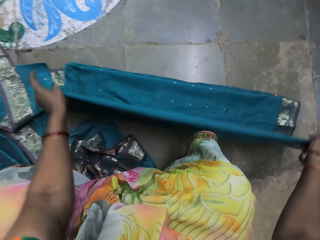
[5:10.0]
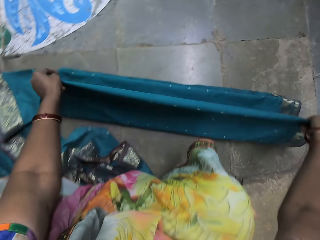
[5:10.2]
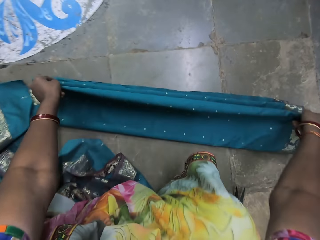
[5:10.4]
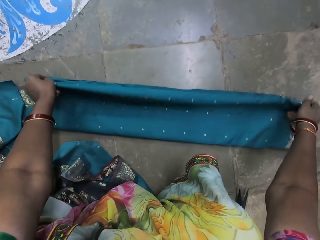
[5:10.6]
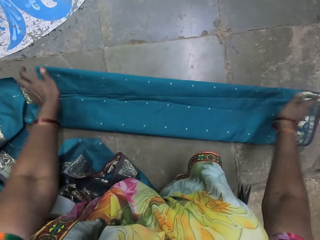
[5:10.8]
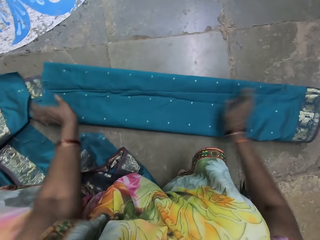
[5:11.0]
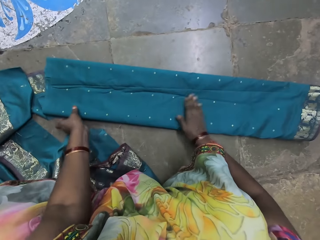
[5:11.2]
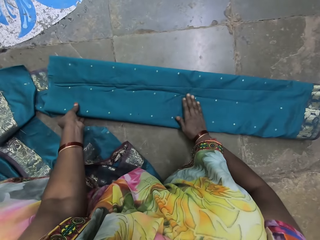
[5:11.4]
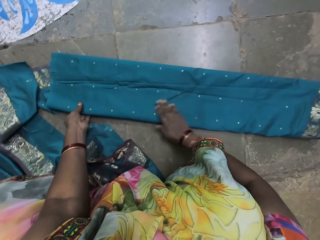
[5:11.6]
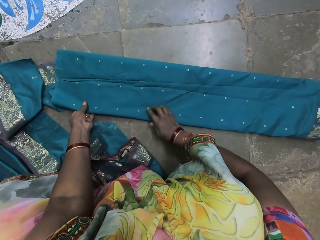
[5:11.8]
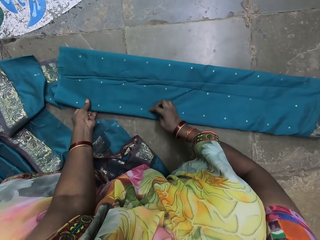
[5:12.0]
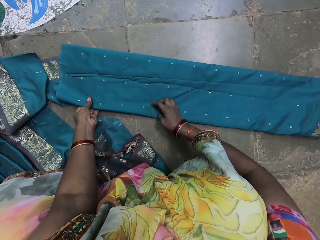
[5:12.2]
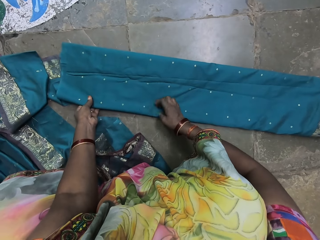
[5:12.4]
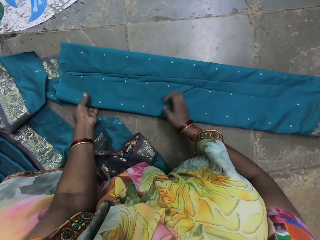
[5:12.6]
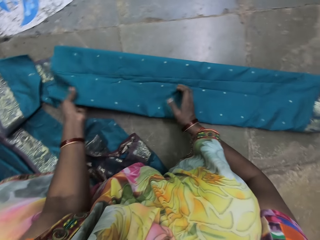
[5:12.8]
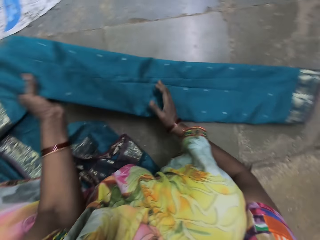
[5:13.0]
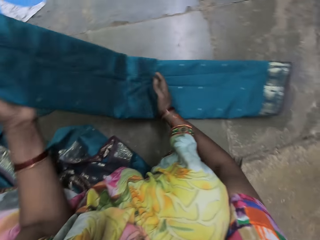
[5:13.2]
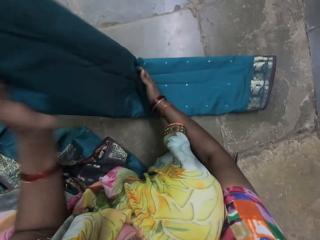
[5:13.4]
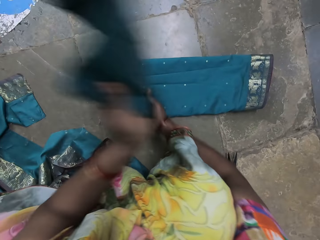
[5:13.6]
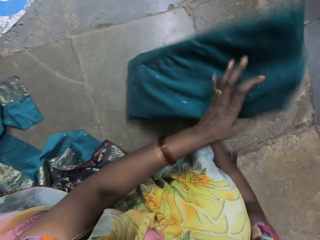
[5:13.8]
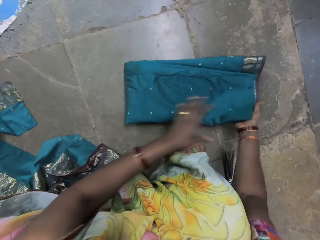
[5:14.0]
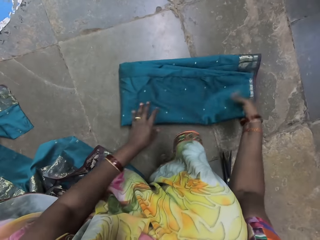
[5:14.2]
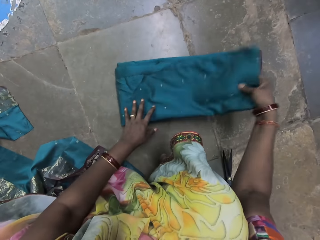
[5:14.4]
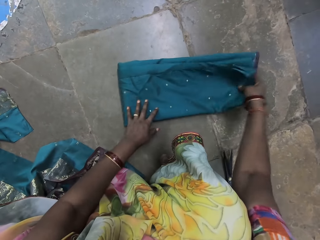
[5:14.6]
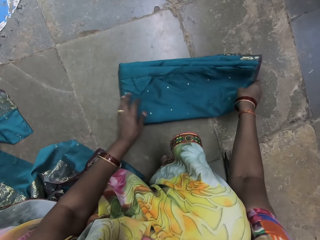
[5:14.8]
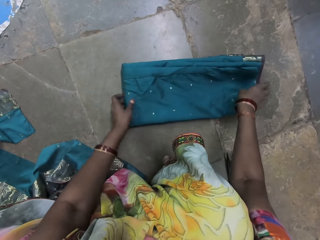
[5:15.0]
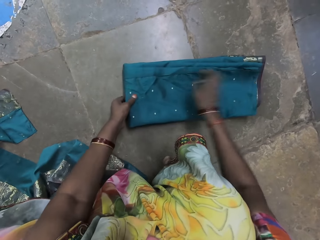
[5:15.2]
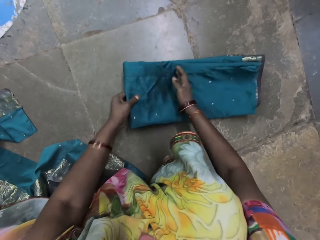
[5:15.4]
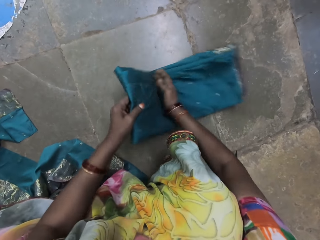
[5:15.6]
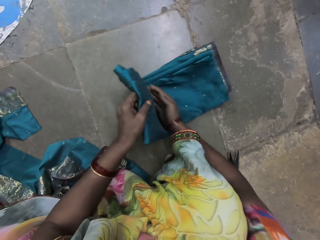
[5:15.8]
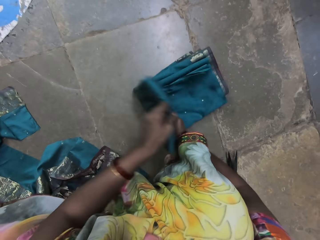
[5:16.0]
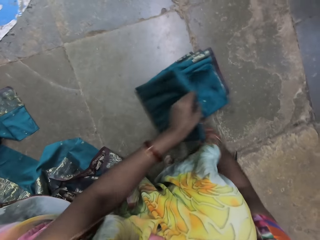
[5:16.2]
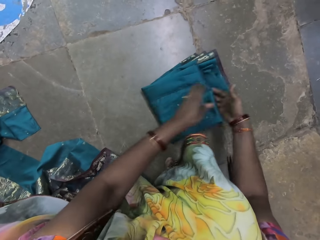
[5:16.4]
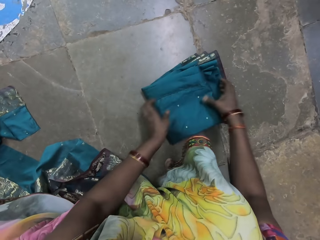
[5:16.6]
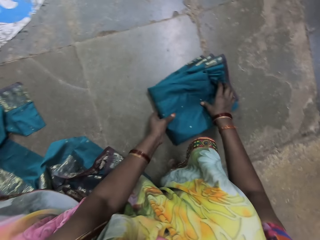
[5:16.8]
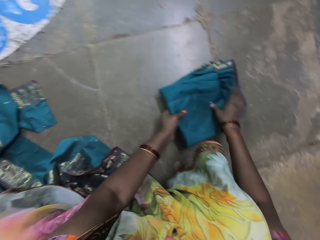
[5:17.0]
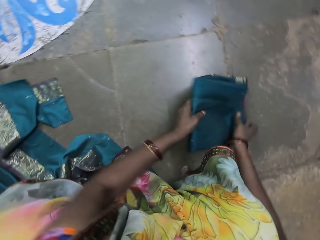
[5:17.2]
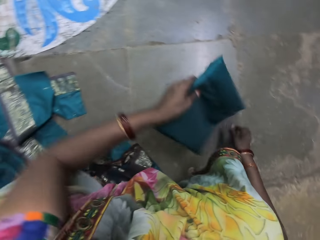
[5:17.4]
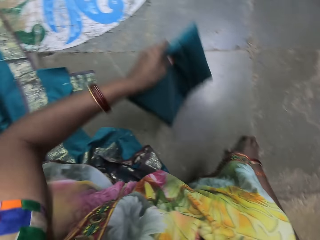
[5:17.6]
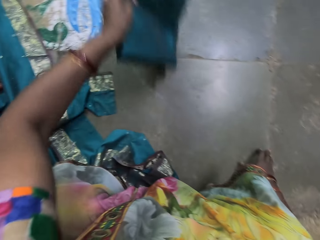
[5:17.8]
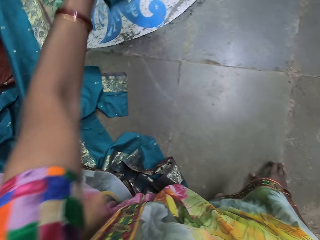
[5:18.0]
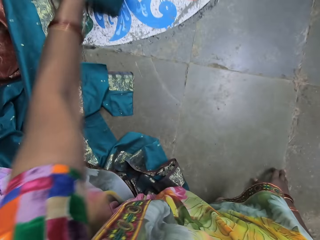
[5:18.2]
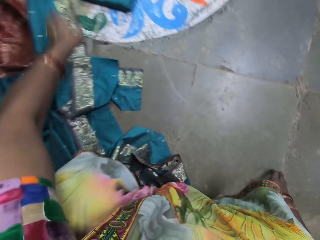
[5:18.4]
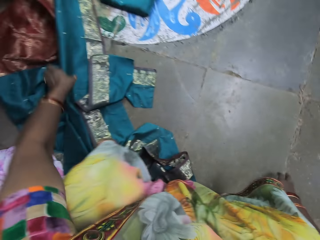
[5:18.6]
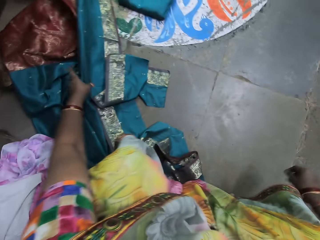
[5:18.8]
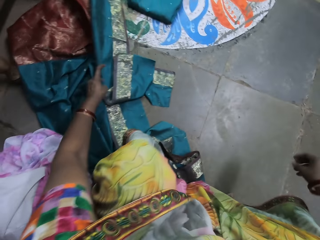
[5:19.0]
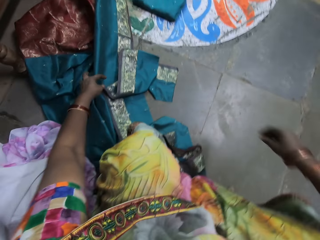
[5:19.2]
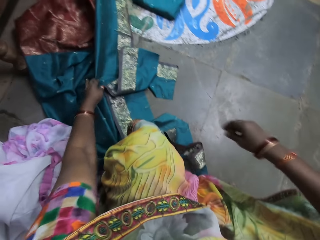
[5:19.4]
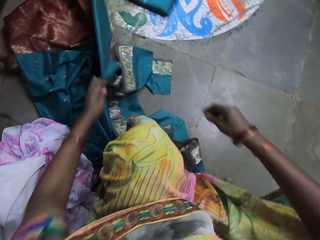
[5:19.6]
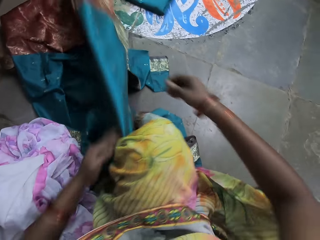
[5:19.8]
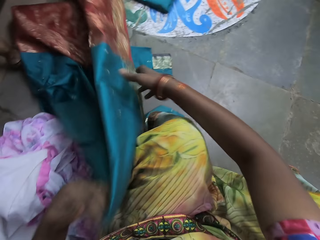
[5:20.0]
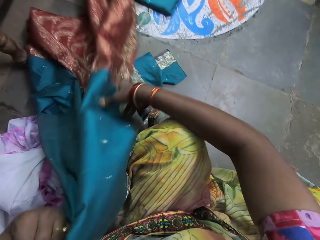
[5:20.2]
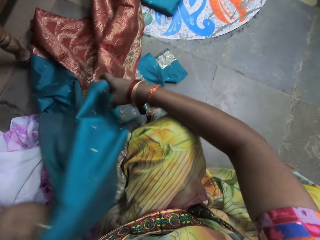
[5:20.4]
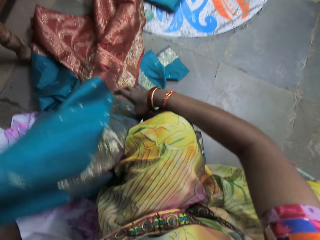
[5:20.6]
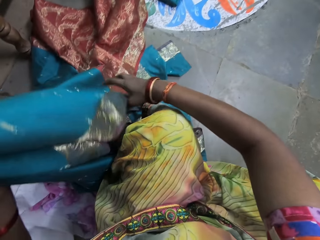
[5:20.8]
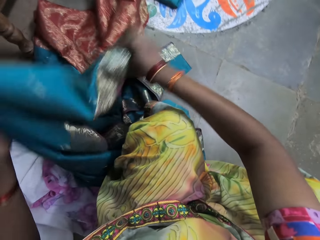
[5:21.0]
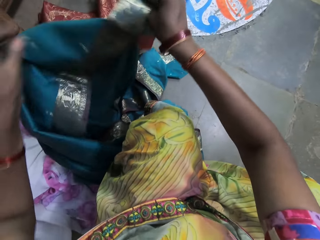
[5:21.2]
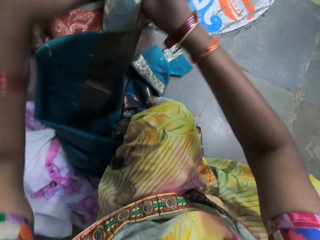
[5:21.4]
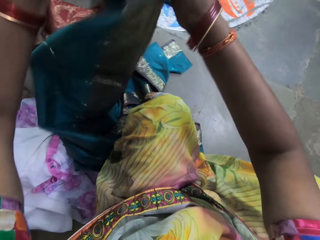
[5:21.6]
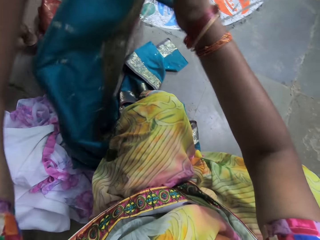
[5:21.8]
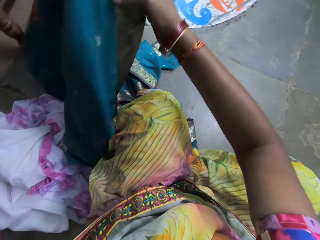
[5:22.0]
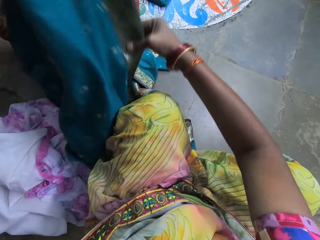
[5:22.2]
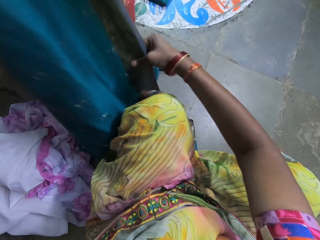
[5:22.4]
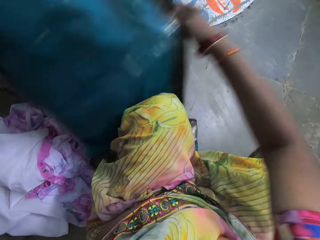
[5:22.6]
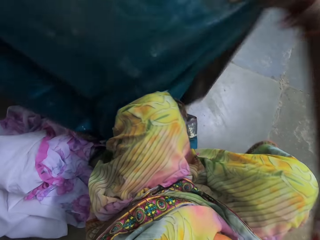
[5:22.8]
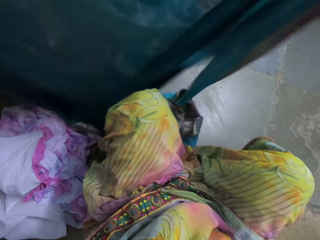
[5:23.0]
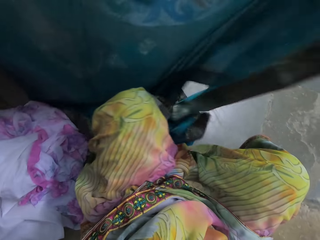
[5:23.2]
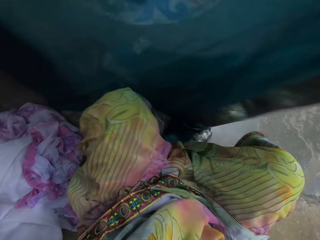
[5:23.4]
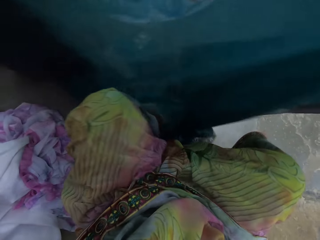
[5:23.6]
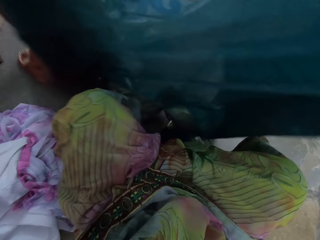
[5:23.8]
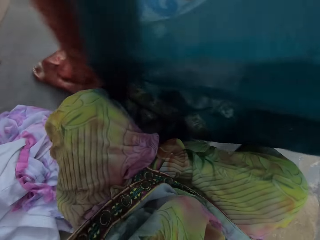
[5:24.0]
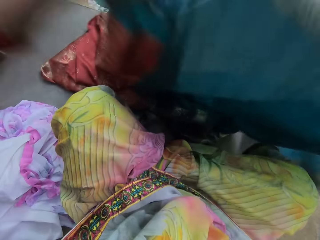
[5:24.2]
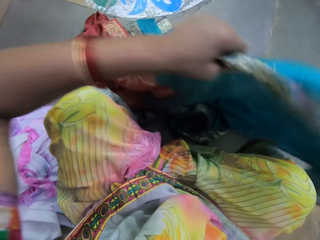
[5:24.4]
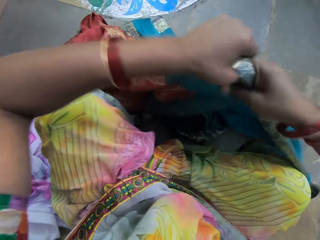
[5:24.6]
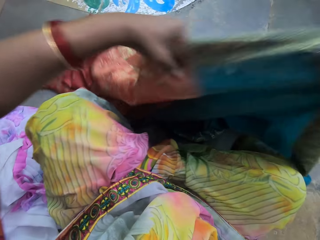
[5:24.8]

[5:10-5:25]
The camera wearer folds the fabric on the floor with both hands. She cleans off dirt from the fabric on the floor with her right hand. She folds the fabric on the floor with both hands. She moves the fabric on the floor aside with her left hand. She pulls a fabric on the floor with her left hand. She picks up another cloth. She holds the fabric with both hands. She stretches the fabric on the floor with both hands.

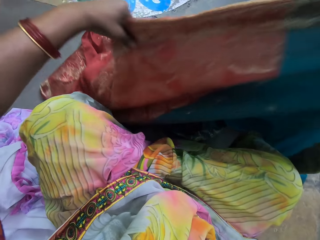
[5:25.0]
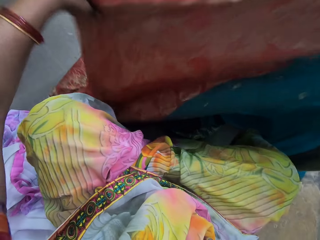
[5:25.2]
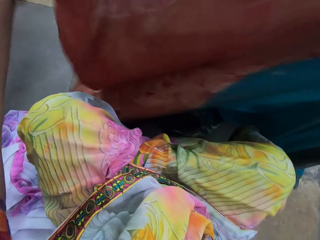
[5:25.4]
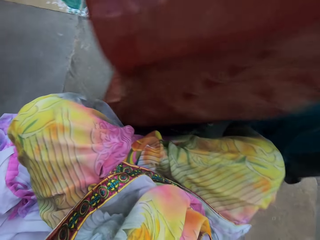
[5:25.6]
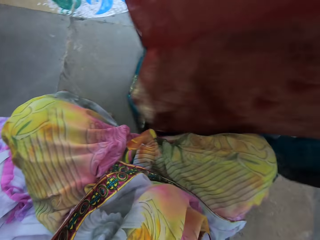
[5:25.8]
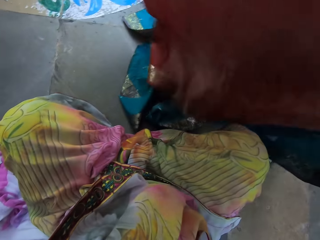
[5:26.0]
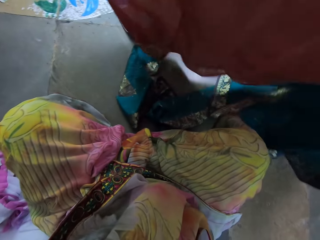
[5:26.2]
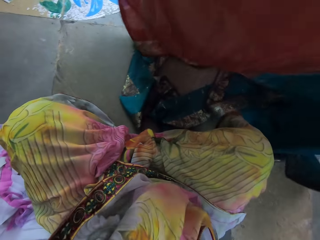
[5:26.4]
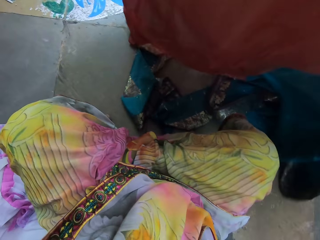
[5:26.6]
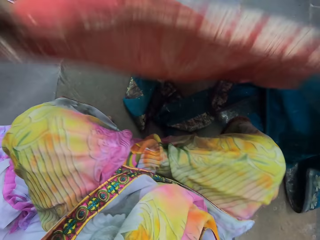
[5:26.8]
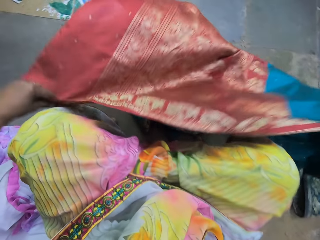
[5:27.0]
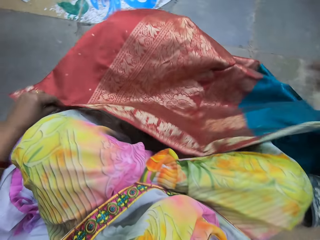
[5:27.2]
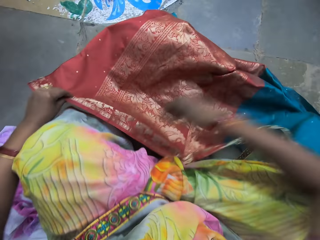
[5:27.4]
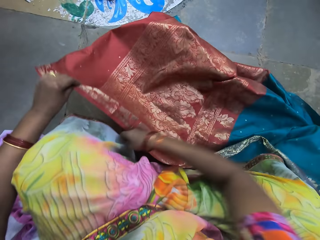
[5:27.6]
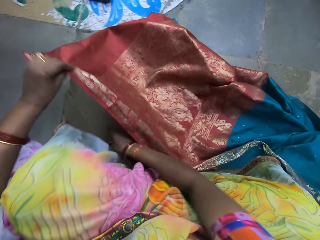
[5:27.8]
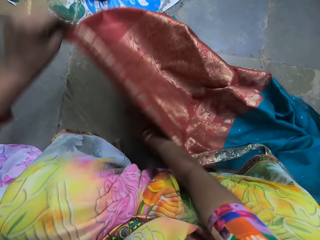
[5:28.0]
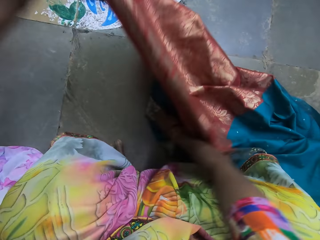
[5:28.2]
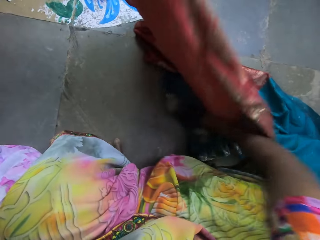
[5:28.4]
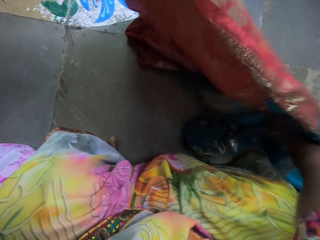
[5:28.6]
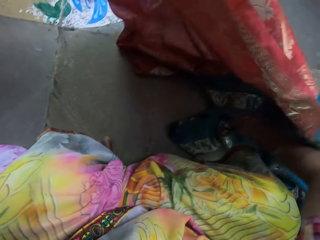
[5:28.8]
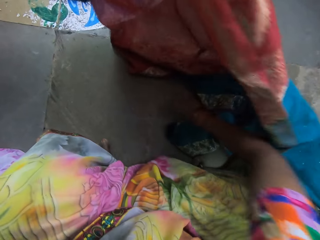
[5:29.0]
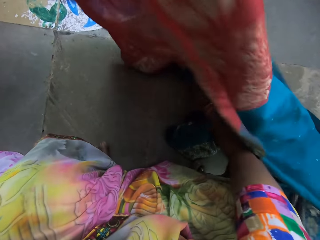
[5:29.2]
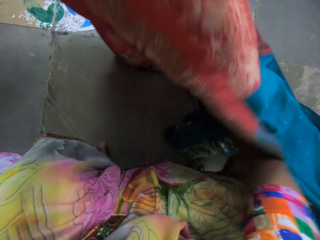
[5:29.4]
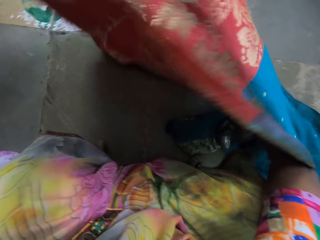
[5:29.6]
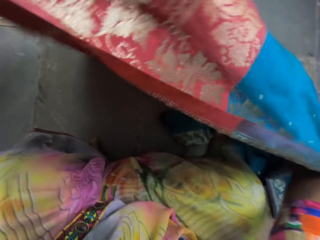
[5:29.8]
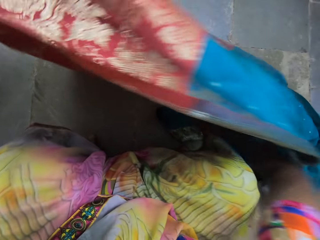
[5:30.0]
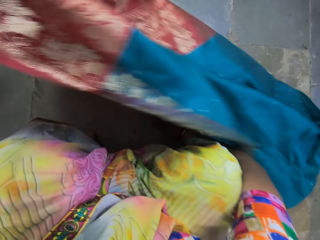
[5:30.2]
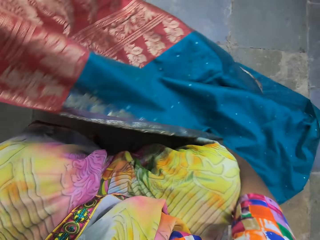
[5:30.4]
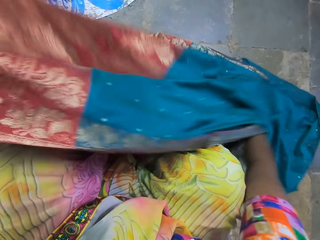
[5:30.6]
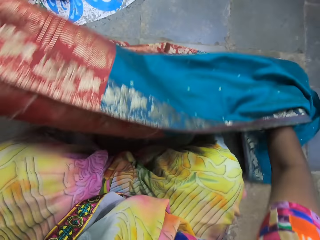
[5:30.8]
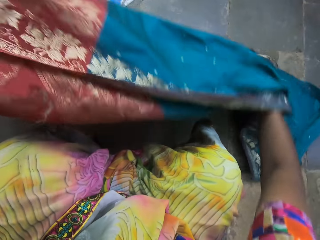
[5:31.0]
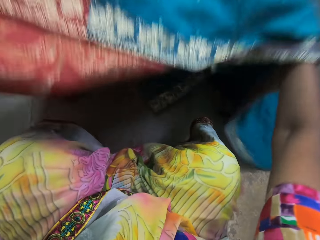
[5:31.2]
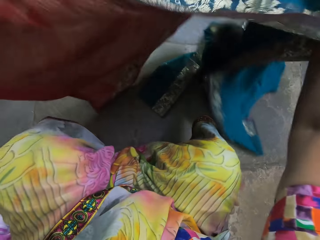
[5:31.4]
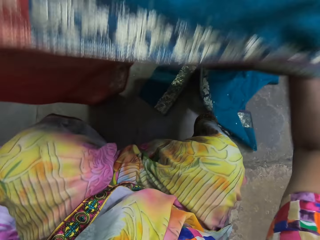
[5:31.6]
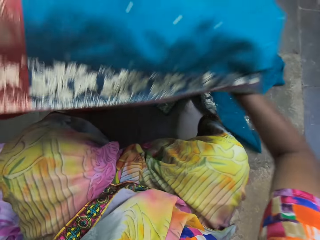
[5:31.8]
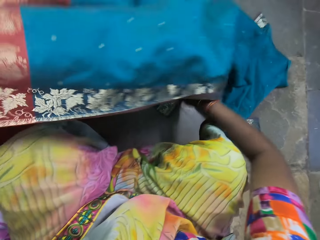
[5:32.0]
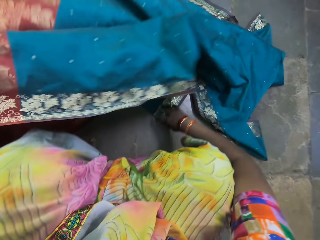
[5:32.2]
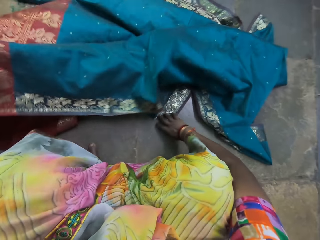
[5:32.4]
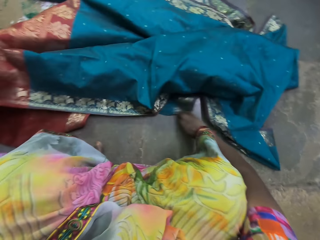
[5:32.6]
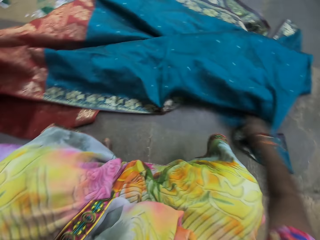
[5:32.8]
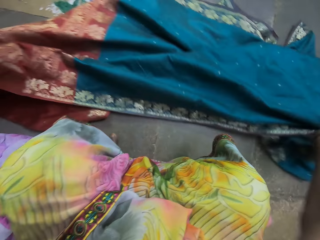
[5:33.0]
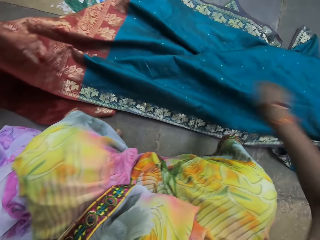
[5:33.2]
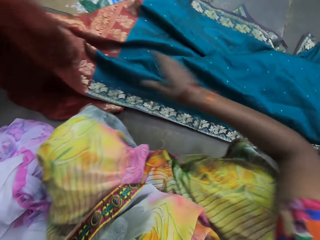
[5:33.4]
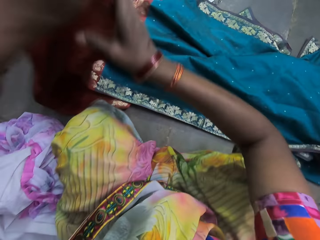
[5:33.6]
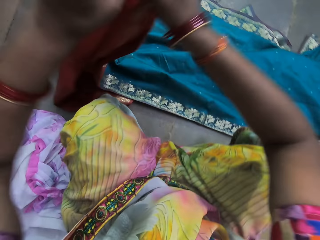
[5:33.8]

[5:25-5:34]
The camera wearer lifts the cloth.
